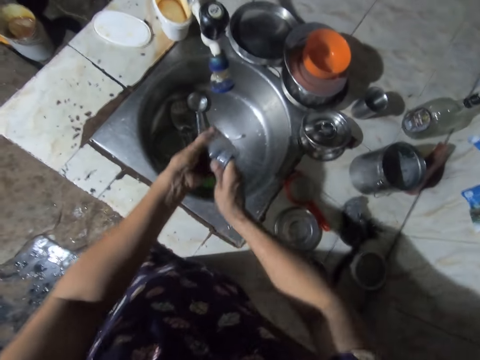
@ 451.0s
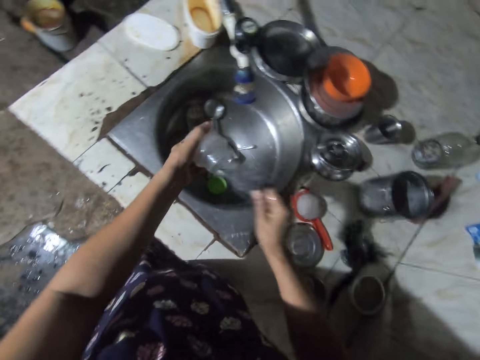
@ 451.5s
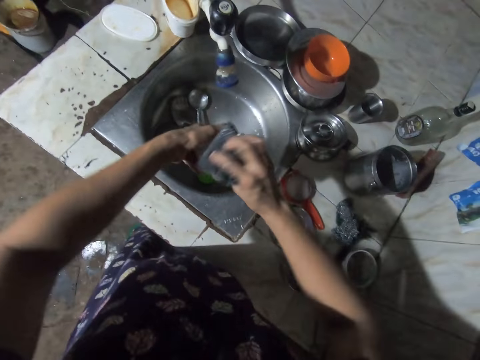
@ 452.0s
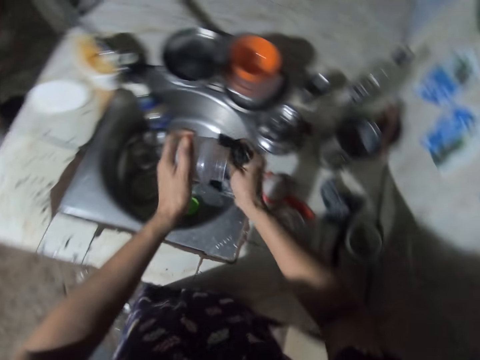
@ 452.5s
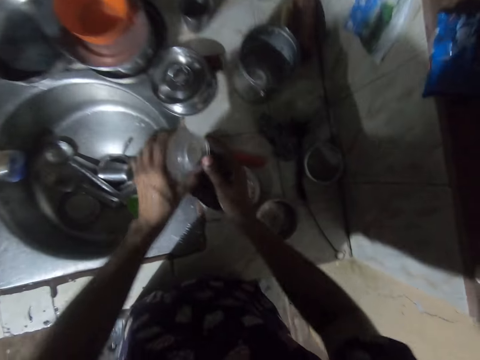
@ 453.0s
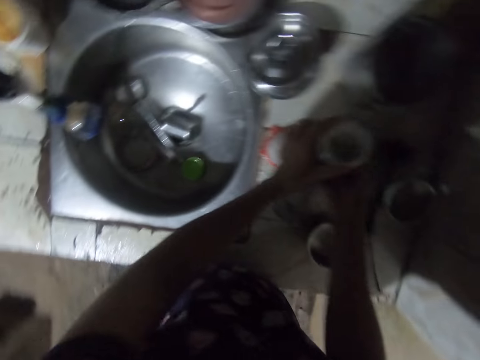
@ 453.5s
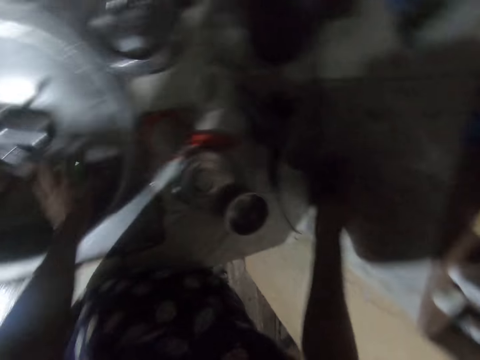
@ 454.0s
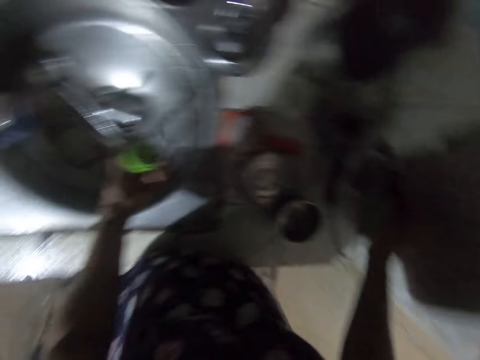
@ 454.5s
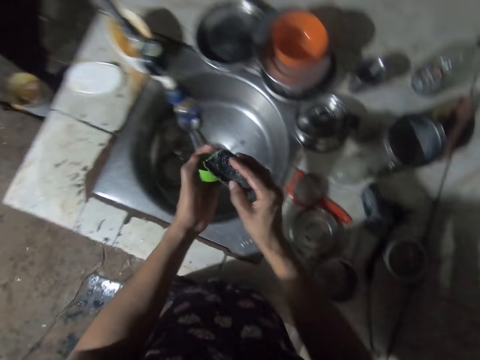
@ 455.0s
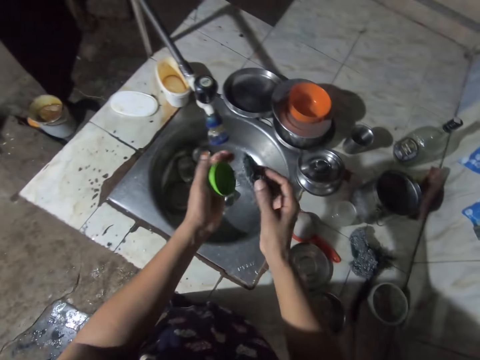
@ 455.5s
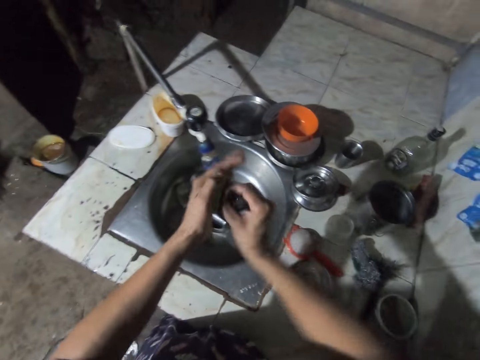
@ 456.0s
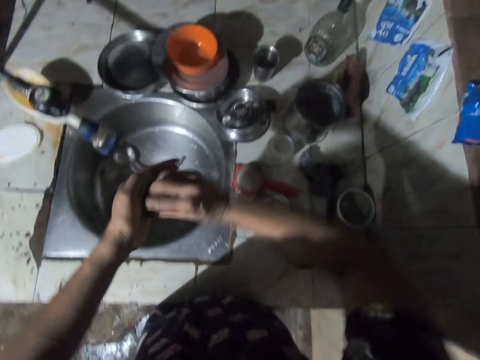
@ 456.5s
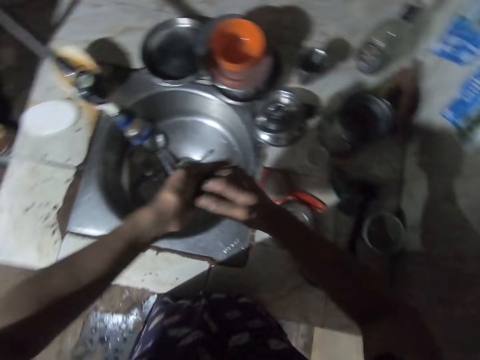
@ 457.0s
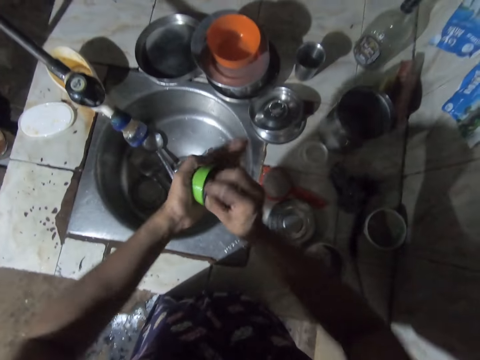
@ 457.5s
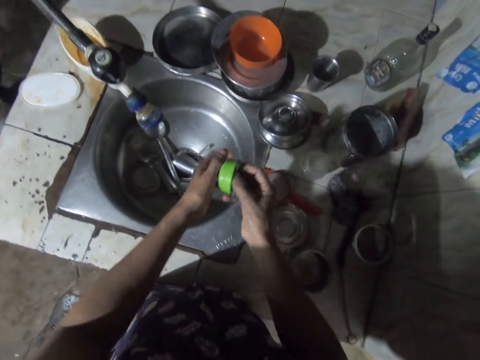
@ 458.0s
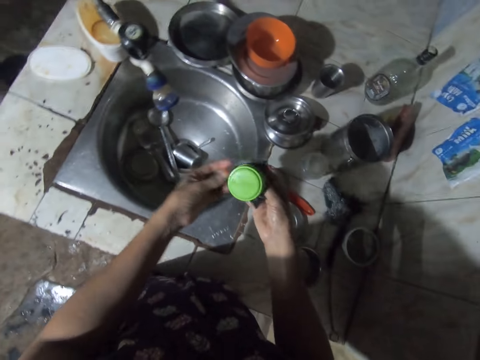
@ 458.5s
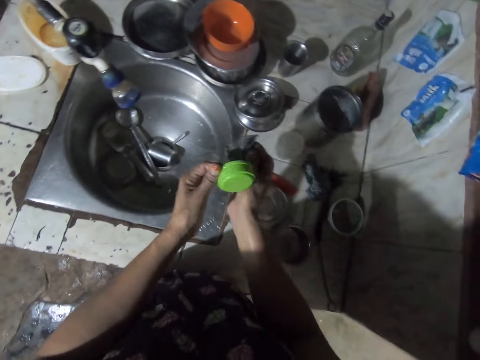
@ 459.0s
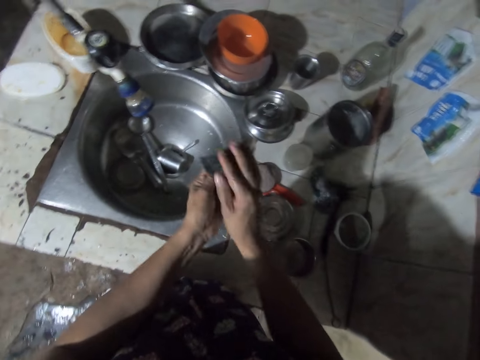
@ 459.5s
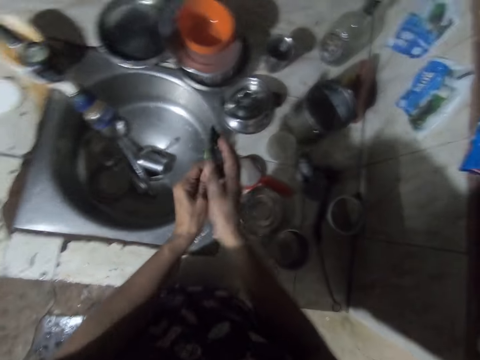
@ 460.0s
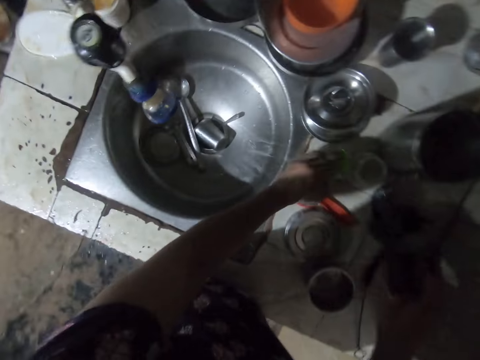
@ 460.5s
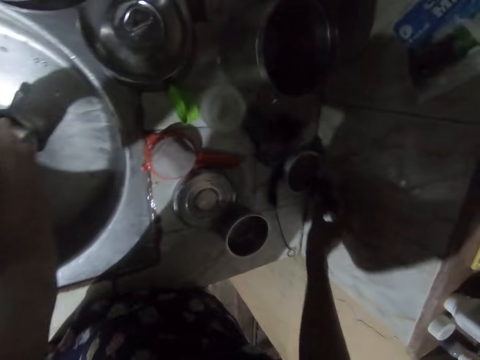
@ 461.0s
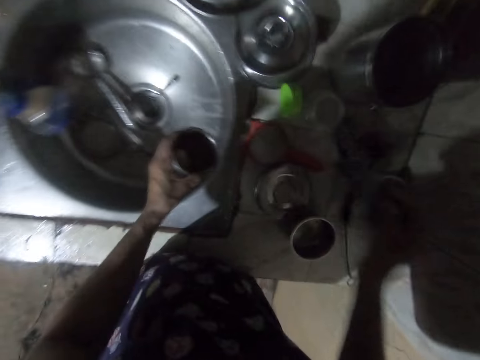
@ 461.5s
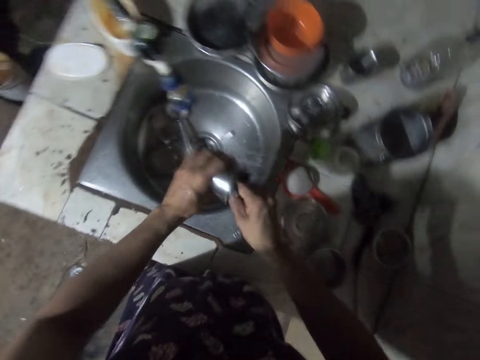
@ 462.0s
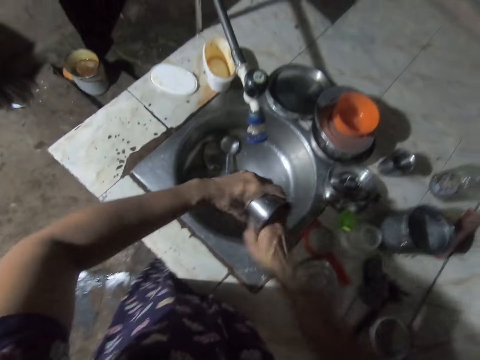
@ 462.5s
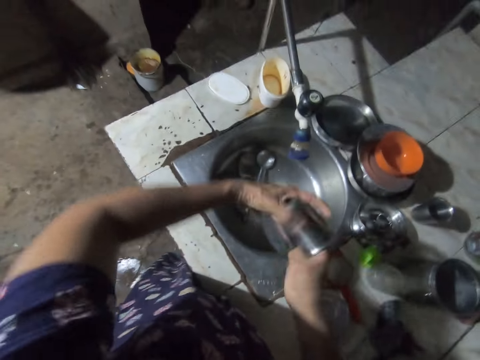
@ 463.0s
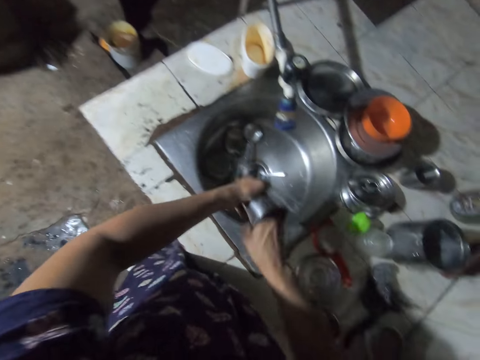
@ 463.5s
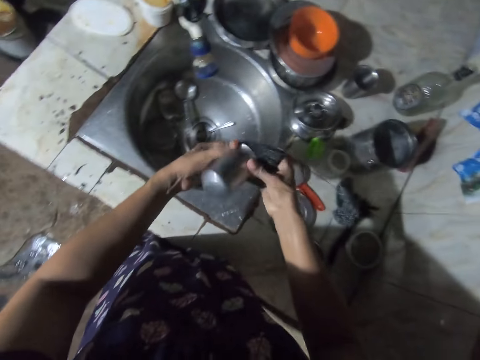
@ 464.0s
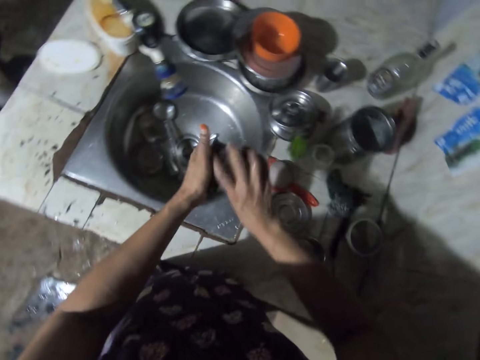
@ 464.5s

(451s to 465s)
The camera wearer puts the bottle on the counter top, puts the sponge in the soap, and picks up the bottle cap. They wash the bottle cap and put the bottle cap on the counter top. They pick up a tumbler and wash the tumbler.

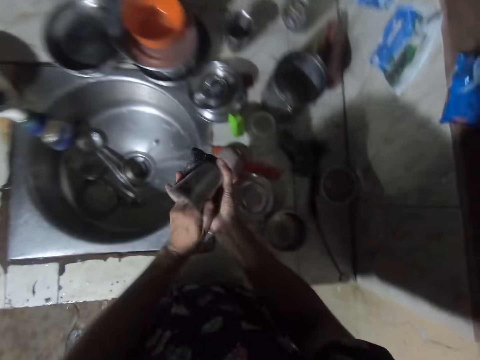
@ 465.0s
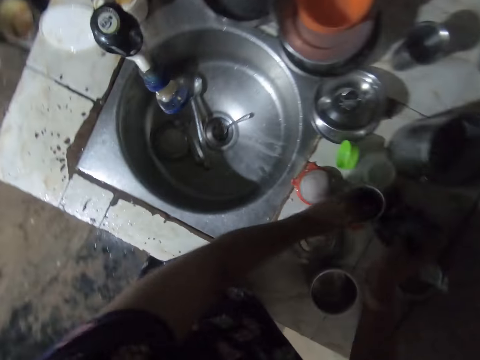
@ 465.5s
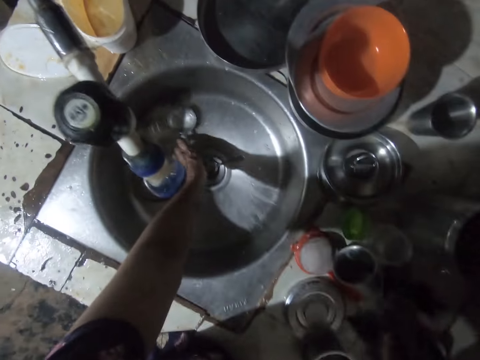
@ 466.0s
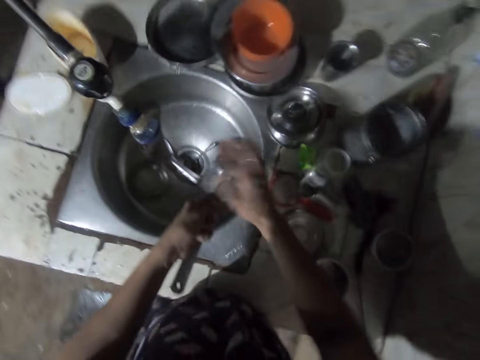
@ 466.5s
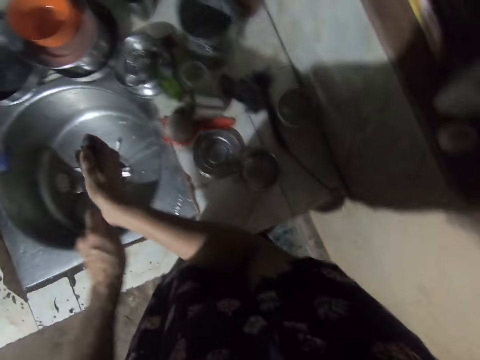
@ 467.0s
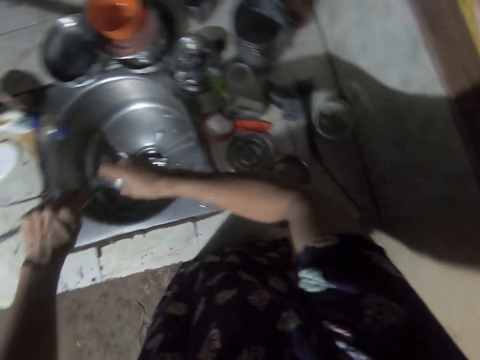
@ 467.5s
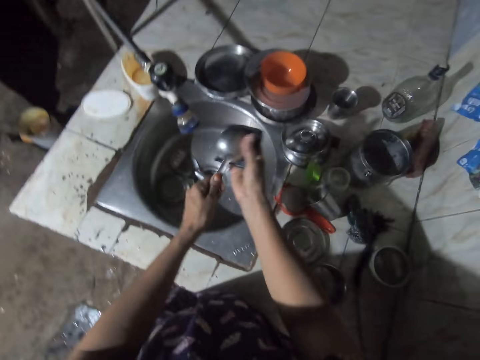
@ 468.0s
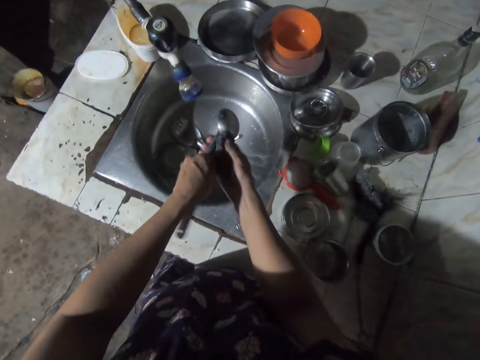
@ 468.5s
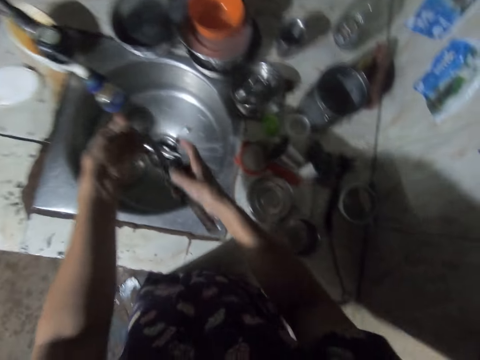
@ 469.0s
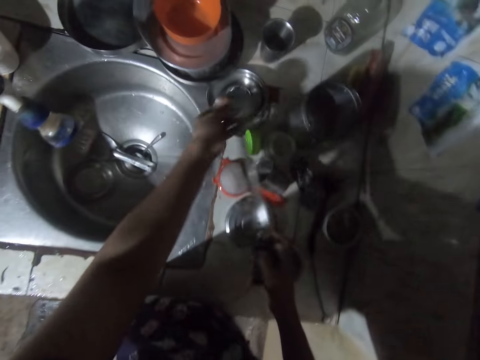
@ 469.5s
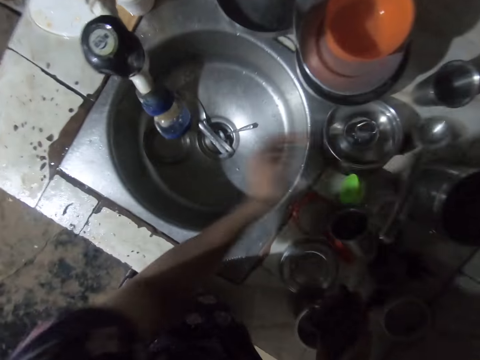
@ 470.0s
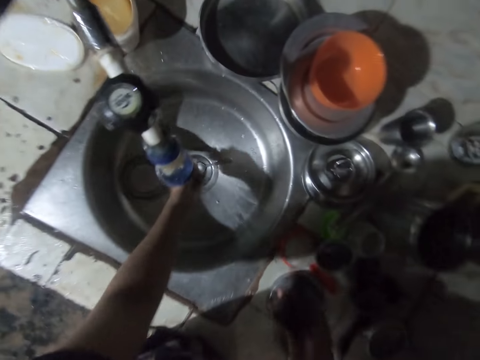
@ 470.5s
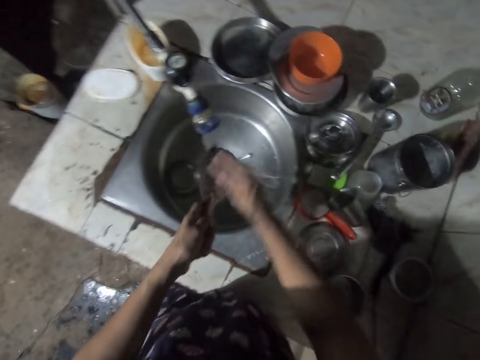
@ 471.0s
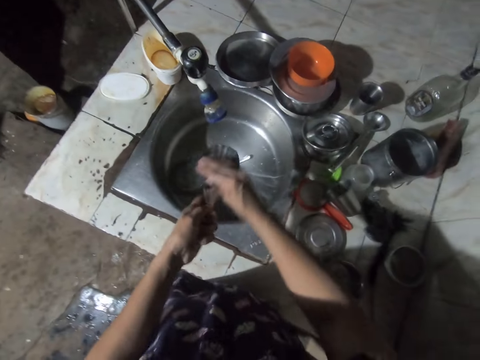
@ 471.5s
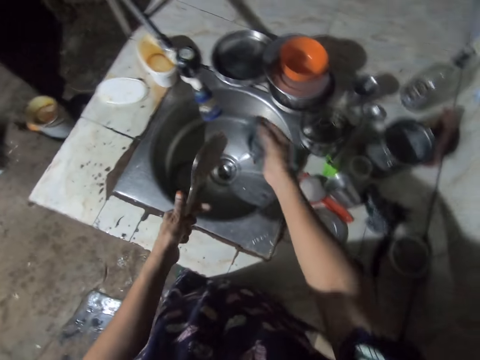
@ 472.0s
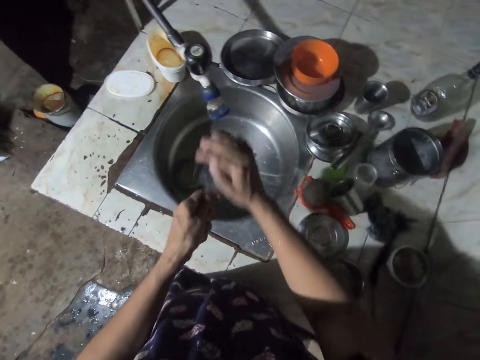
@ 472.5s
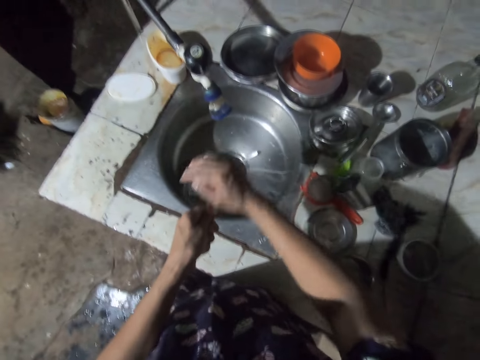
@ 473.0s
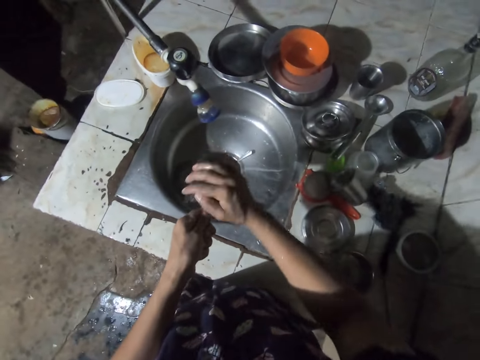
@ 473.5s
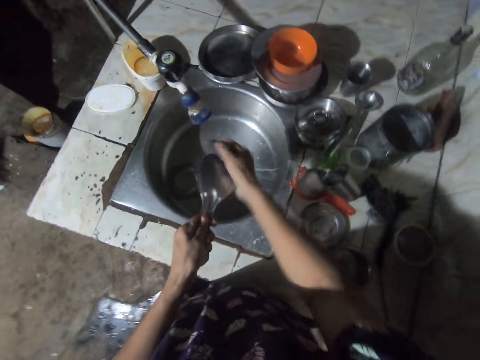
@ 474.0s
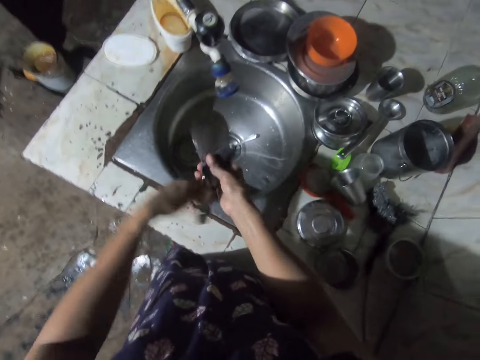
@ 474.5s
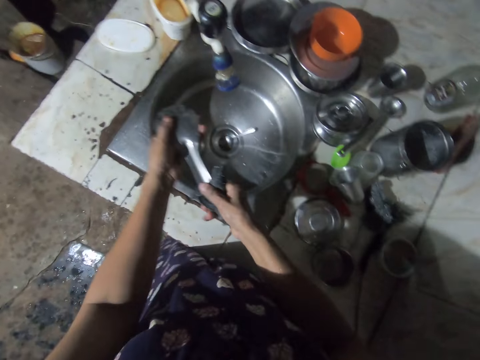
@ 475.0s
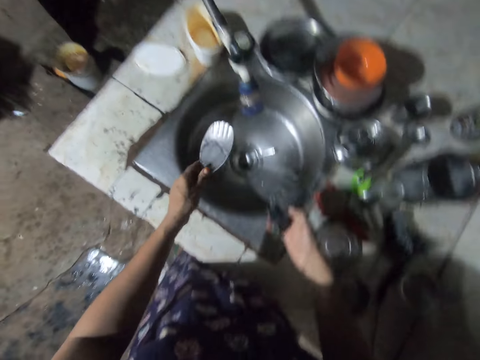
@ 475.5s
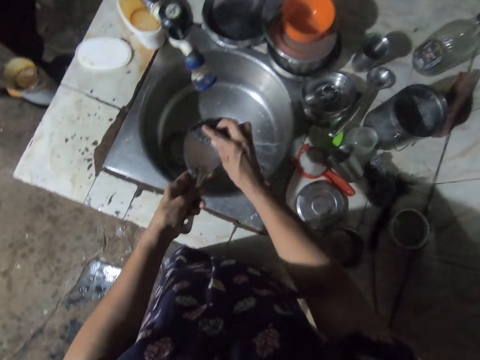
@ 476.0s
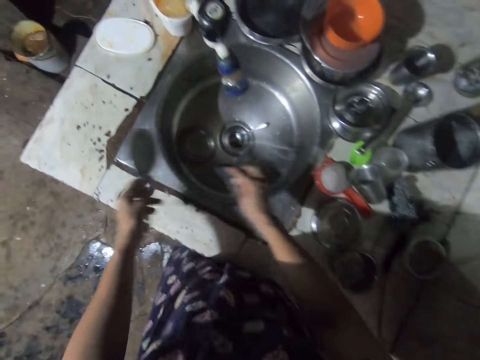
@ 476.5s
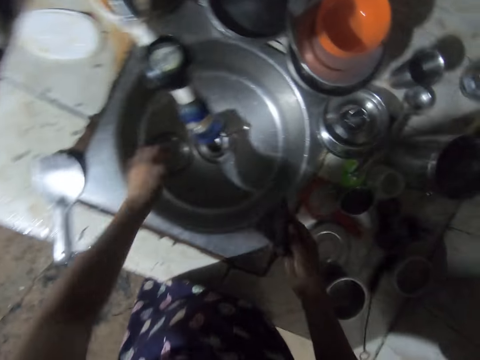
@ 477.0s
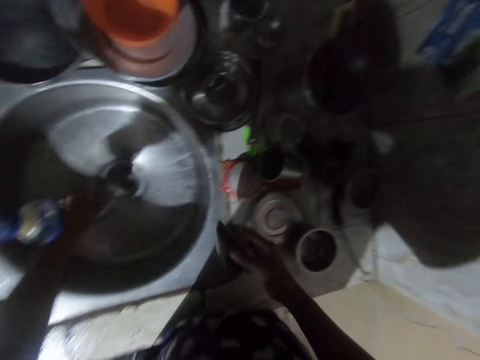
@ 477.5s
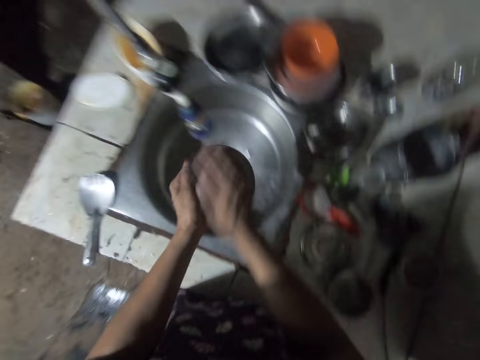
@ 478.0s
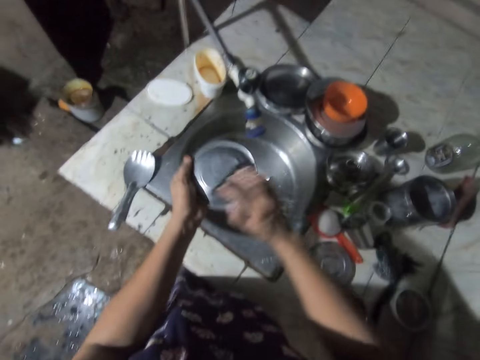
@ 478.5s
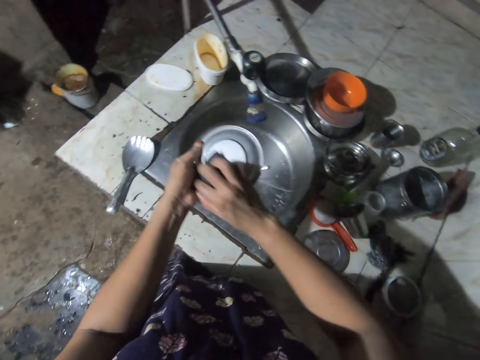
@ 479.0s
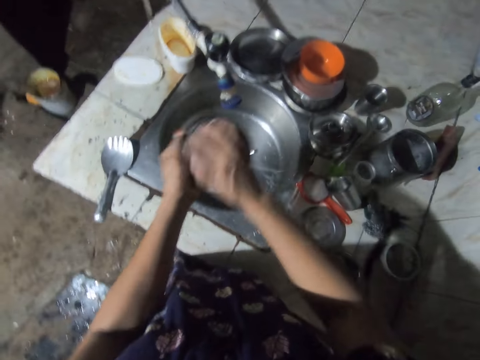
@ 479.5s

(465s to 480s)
The camera wearer puts the tumbler on the counter top. They pick up a spoon, wash the spoon, and put the spoon on the counter top. They pick up a spatula or fork, wash the spatula, and put the spatula on the counter top. They pick up a bowl and wash the bowl.
